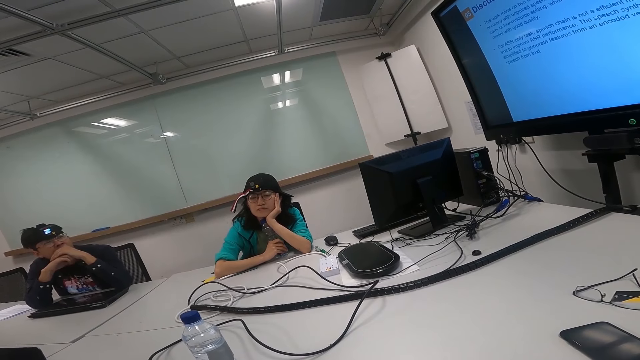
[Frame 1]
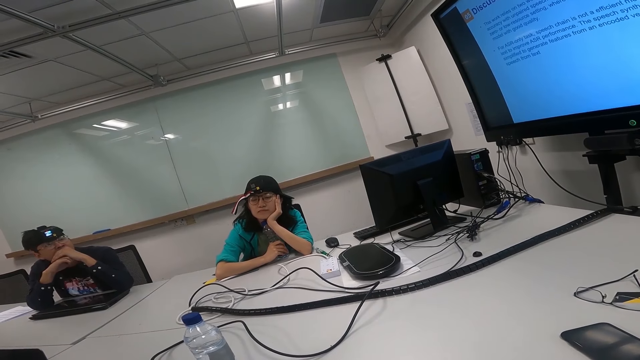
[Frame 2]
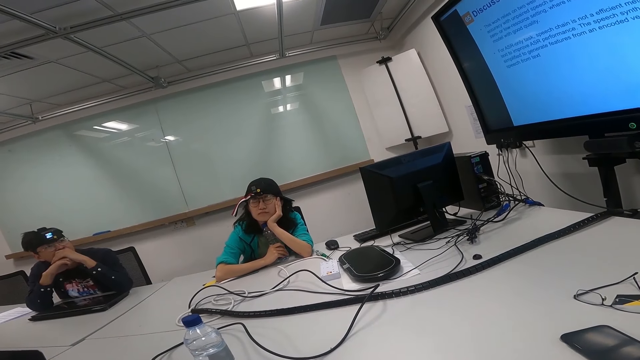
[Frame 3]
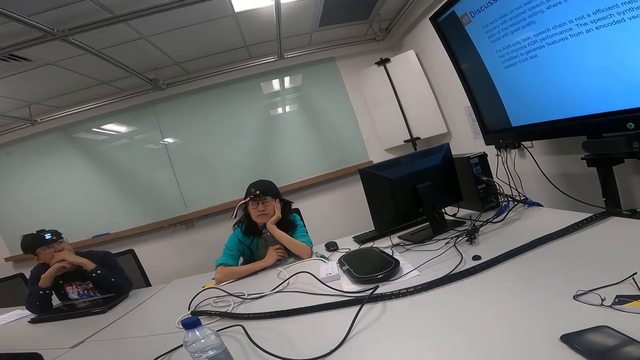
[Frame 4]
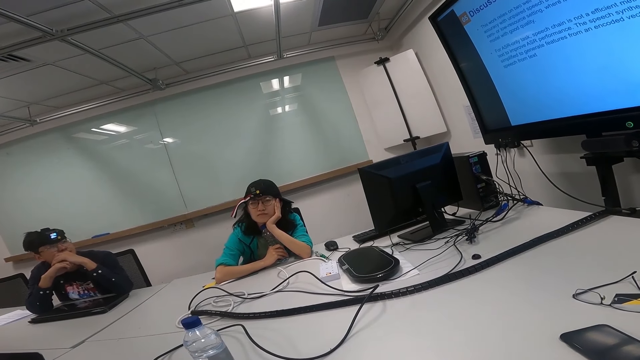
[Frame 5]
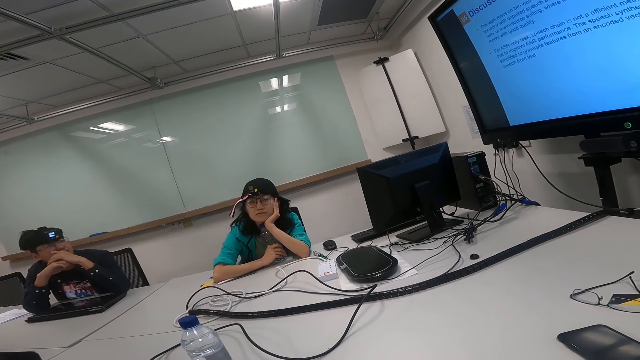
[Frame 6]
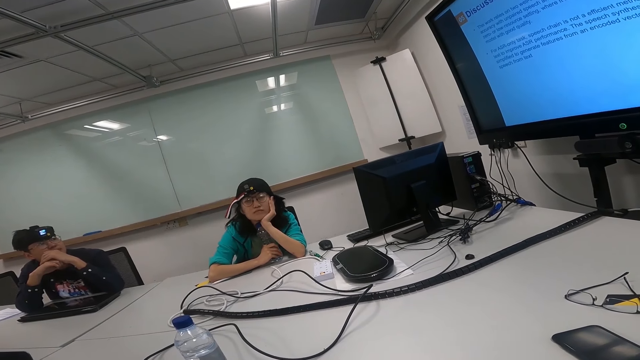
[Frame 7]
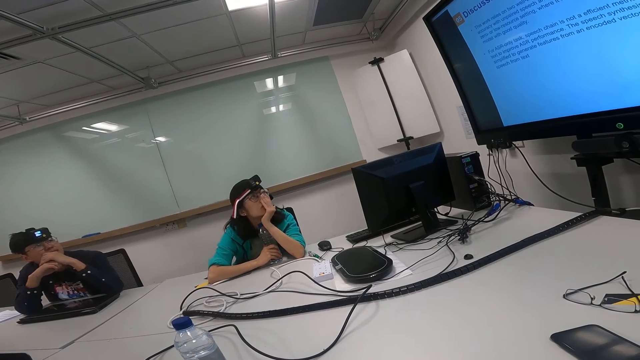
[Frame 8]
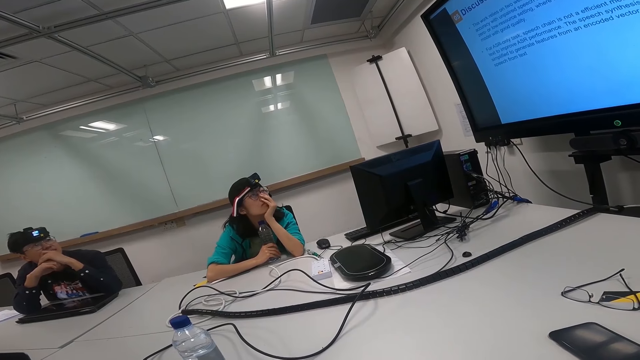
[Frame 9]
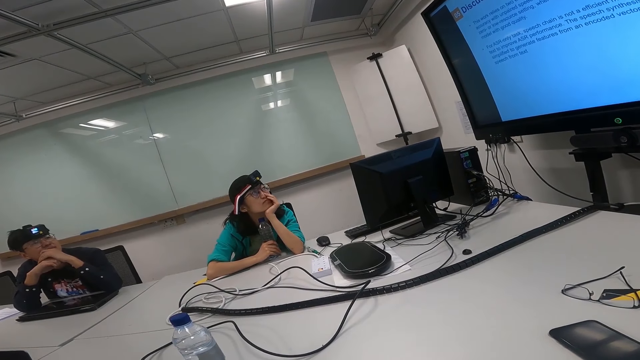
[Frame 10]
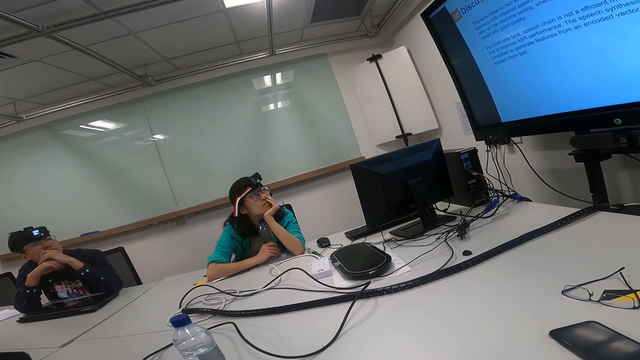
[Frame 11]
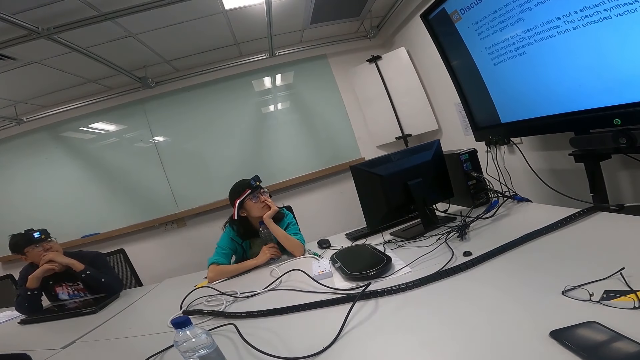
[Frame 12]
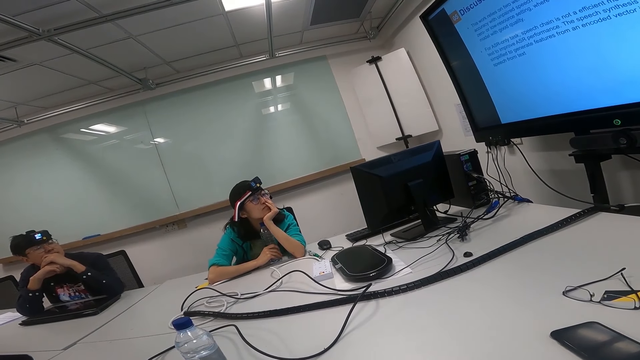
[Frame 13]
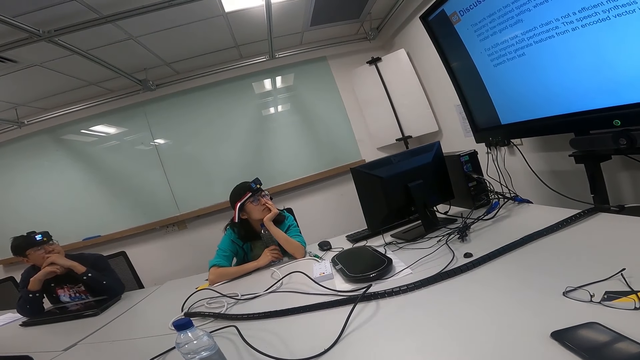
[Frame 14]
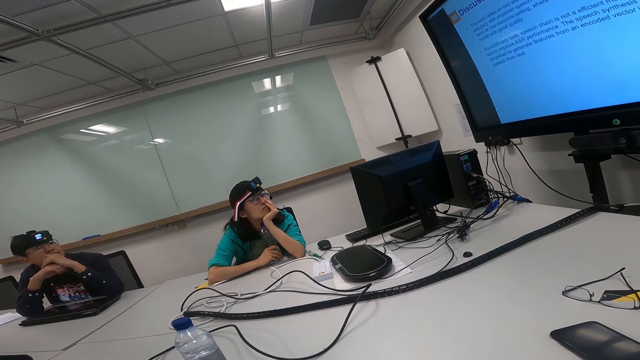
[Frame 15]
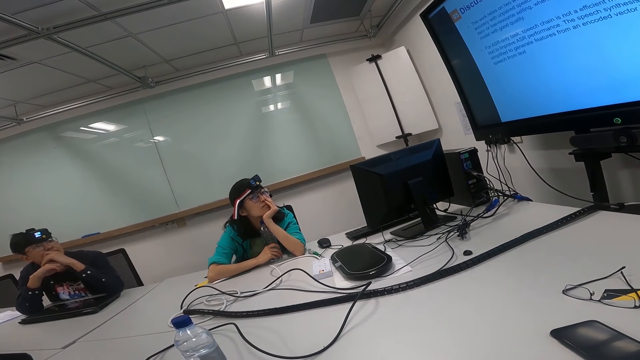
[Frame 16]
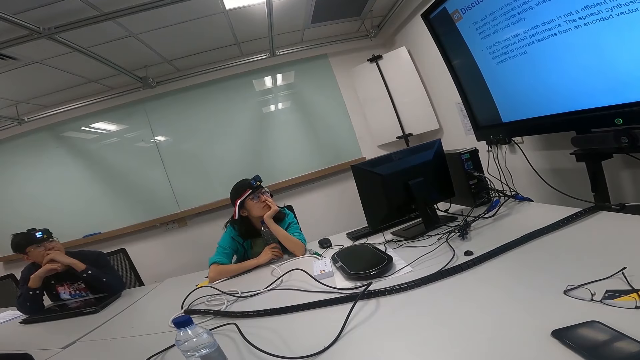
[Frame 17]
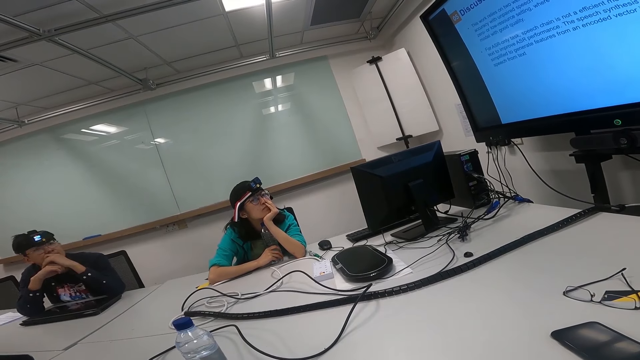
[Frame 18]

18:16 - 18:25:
A man turns to the side and stares at the camera wearer.

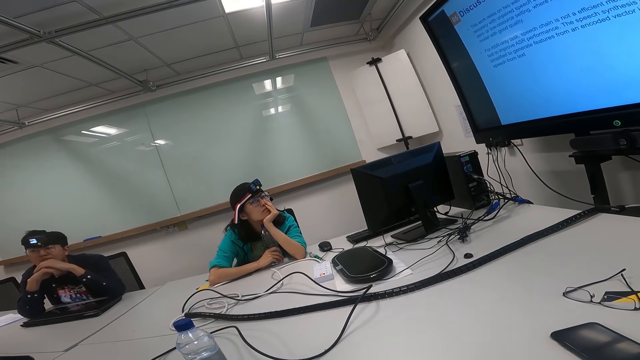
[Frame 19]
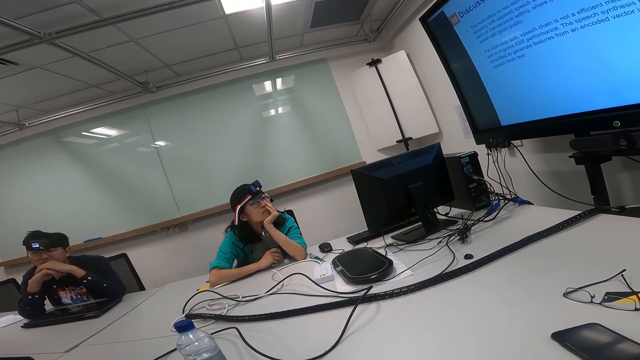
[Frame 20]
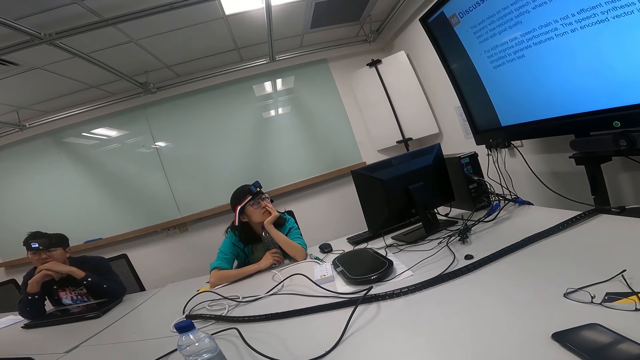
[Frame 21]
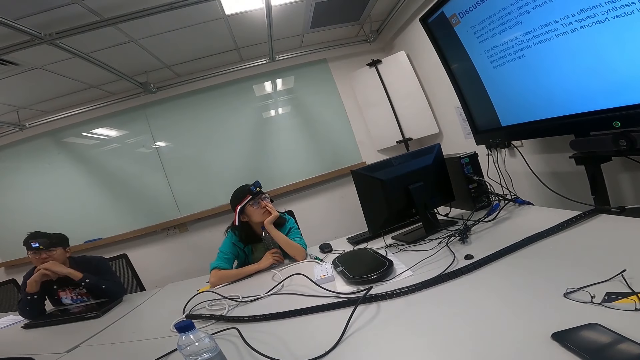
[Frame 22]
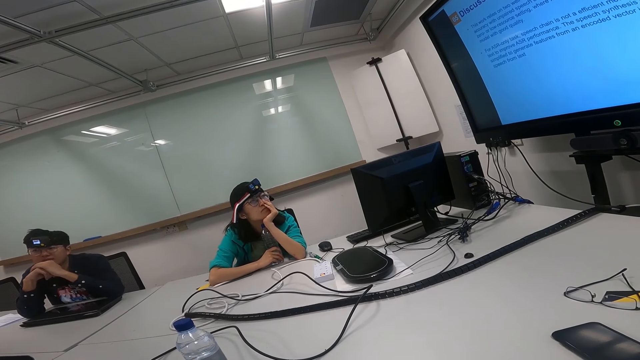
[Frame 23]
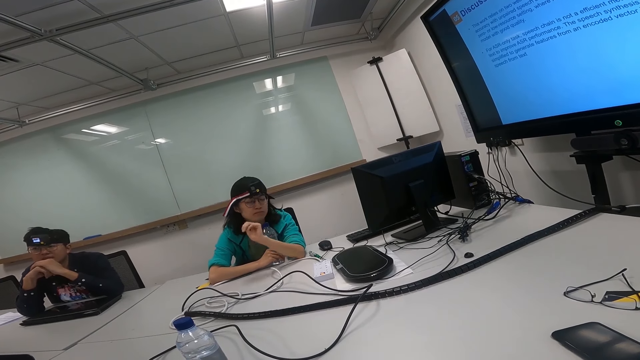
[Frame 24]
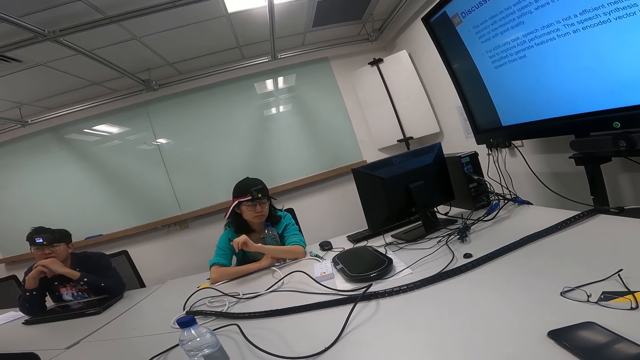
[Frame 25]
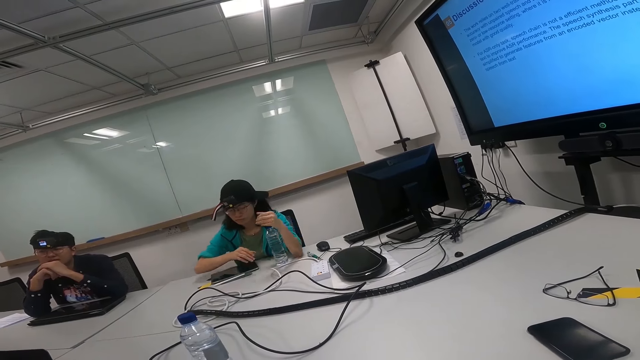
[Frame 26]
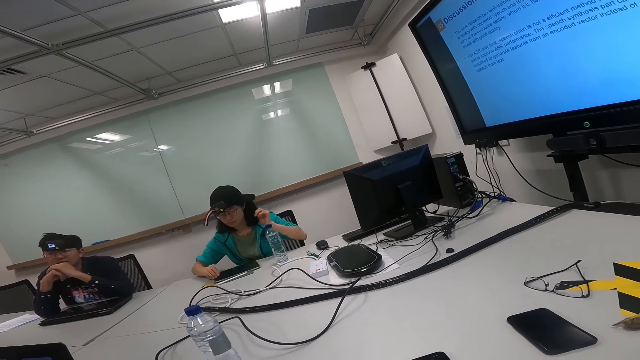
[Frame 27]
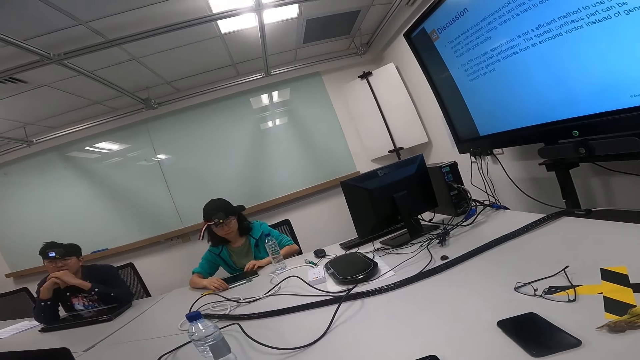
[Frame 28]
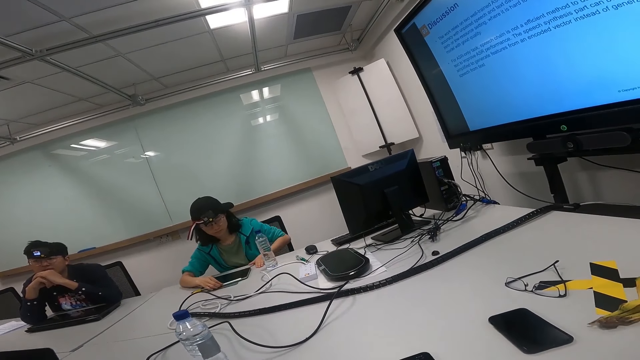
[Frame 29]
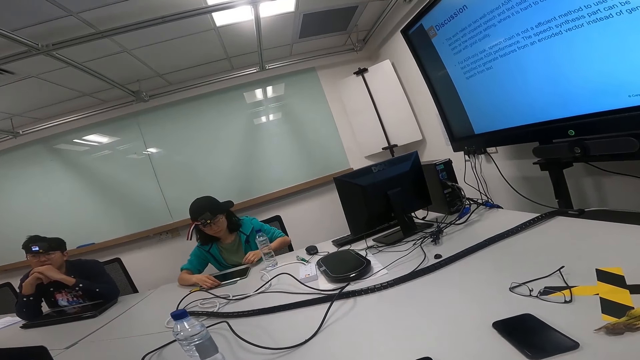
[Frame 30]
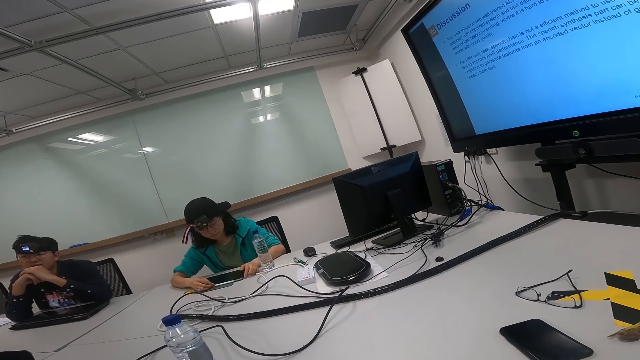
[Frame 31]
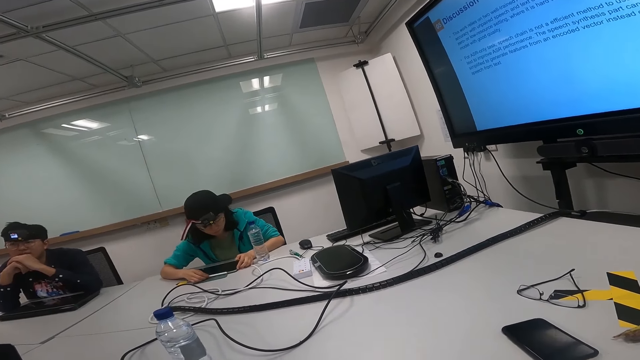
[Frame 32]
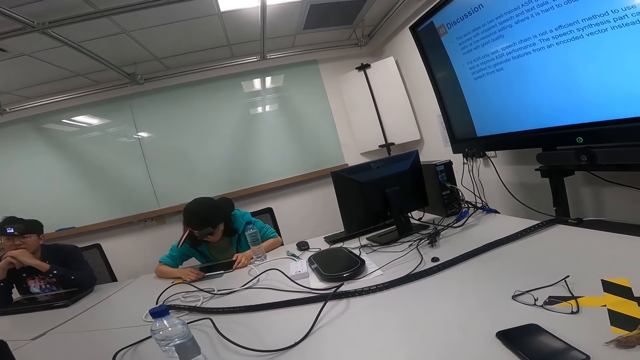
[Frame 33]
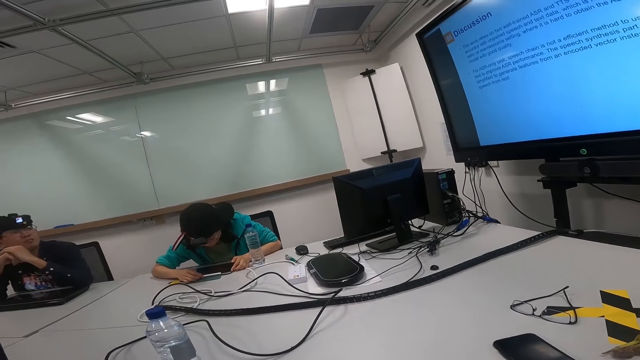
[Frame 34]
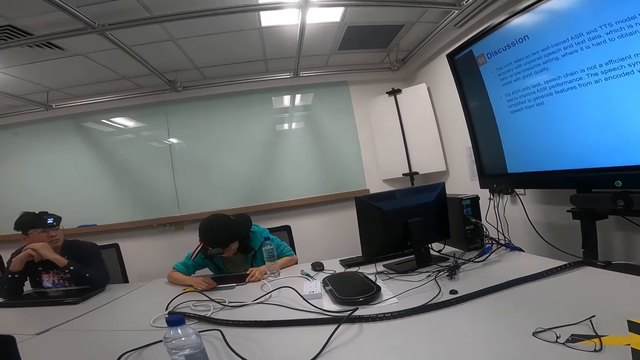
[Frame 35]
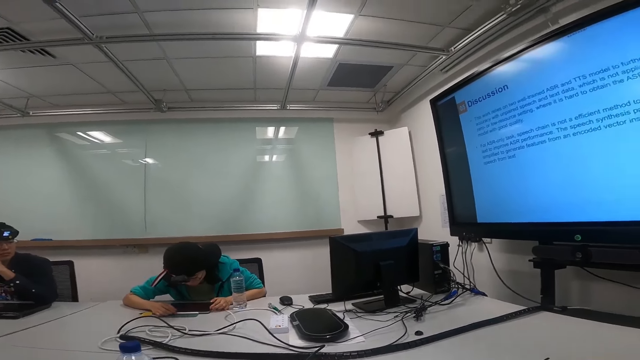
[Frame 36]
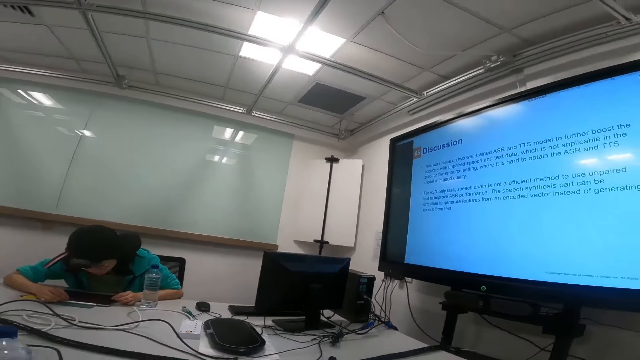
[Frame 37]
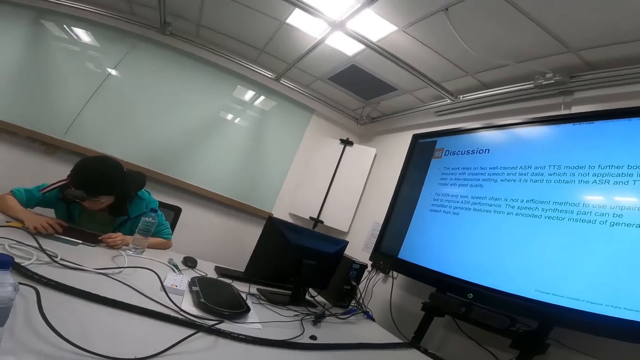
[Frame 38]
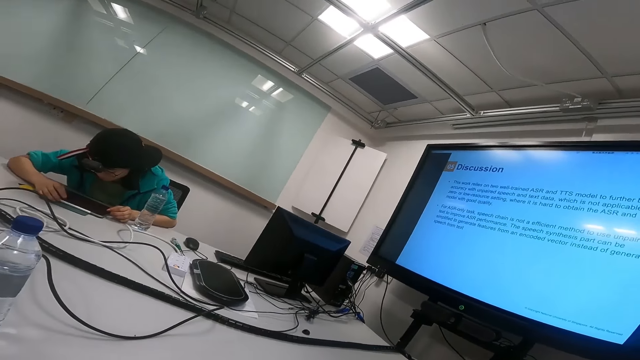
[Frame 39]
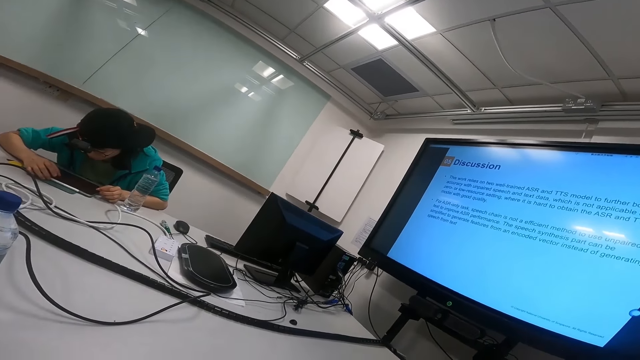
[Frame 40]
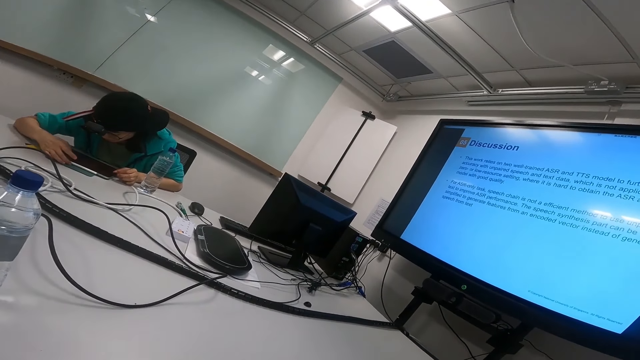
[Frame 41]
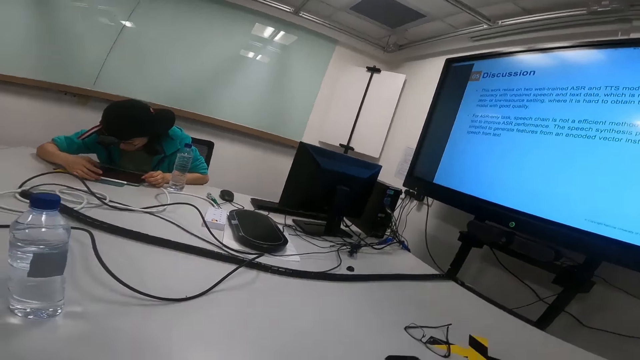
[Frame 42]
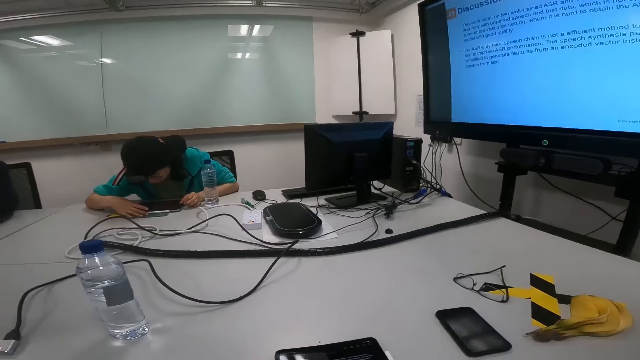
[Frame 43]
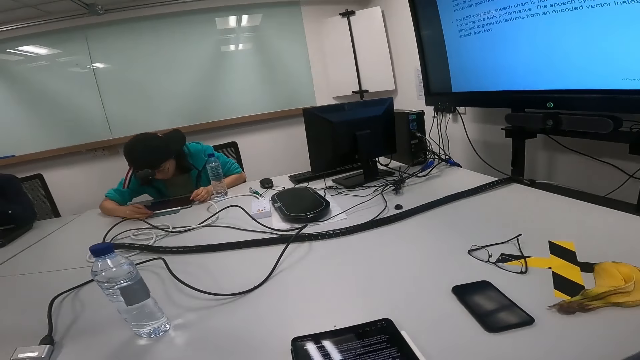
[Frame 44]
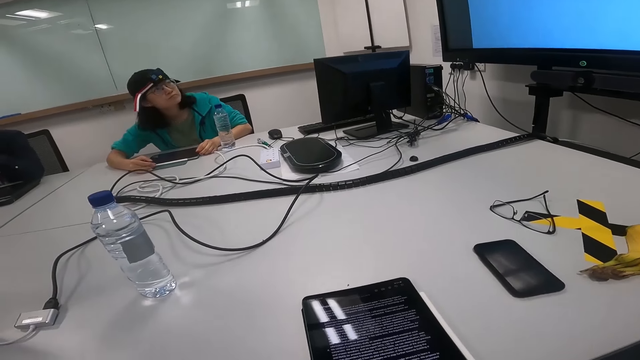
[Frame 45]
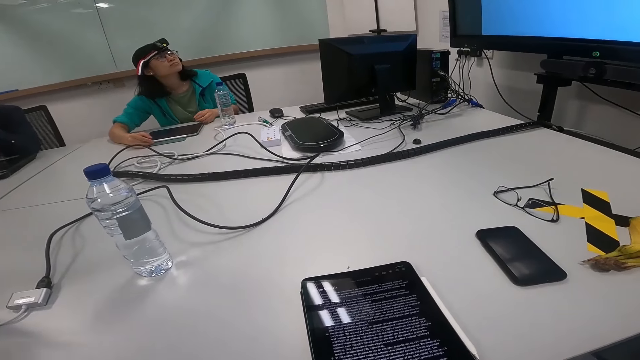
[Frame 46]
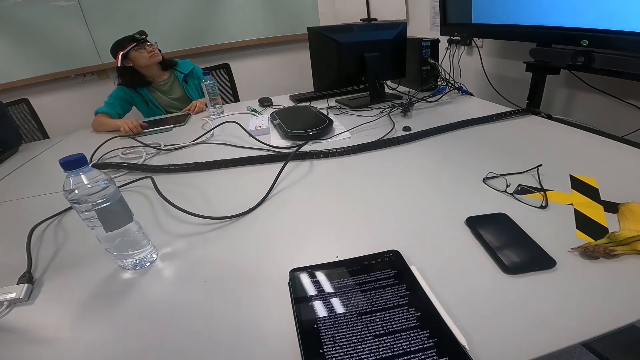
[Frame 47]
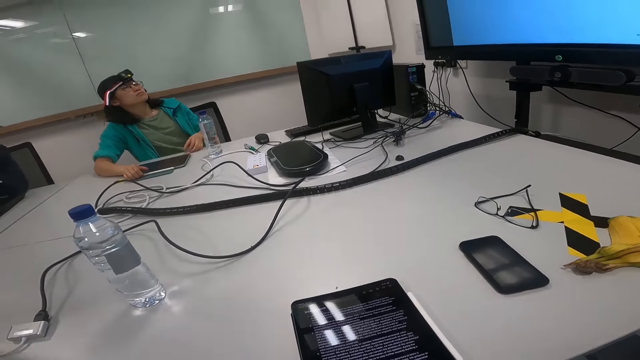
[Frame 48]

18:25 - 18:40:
A man turns to the side. A woman stares at the camera wearer, looks at the hand, looks down, holds a tablet and looks at the tablet. The camera wearer turns around. The woman scrolls the tablet. The camera wearer turns around. The woman looks at the screen. The camera wearer reads on the tablet.
